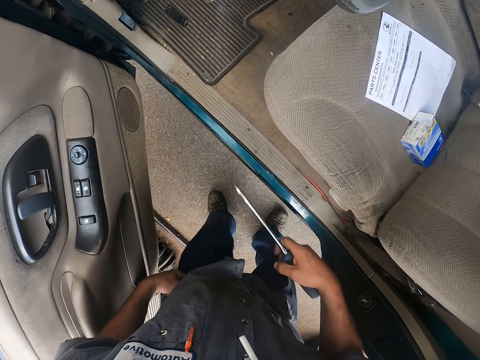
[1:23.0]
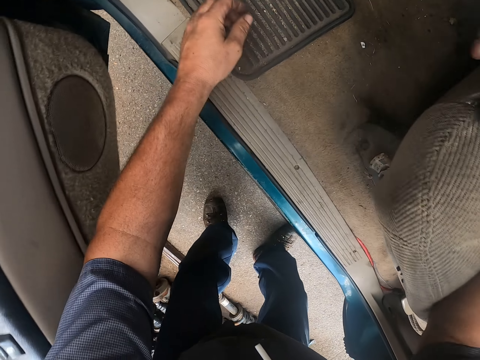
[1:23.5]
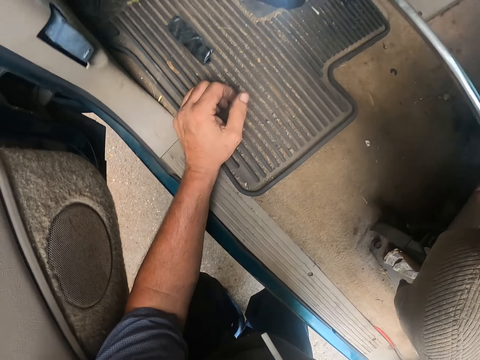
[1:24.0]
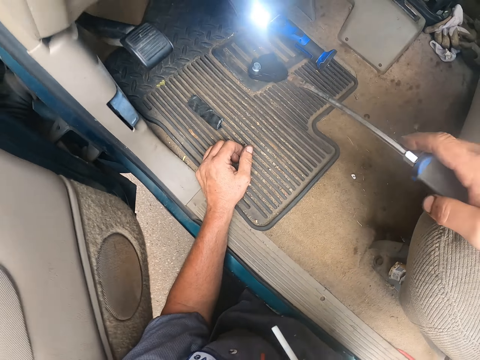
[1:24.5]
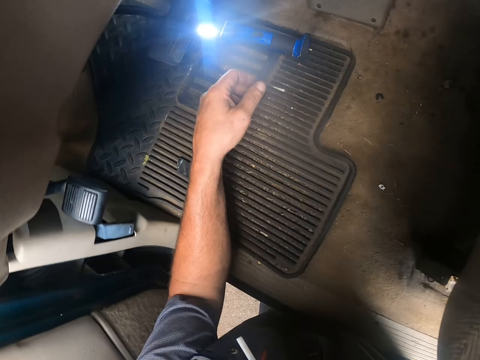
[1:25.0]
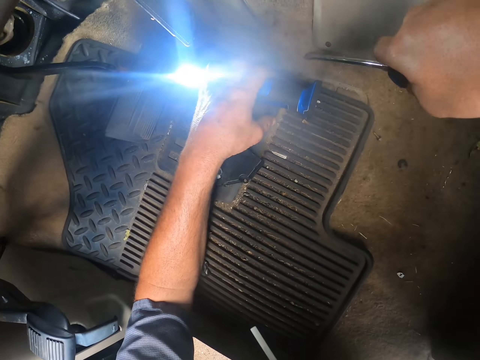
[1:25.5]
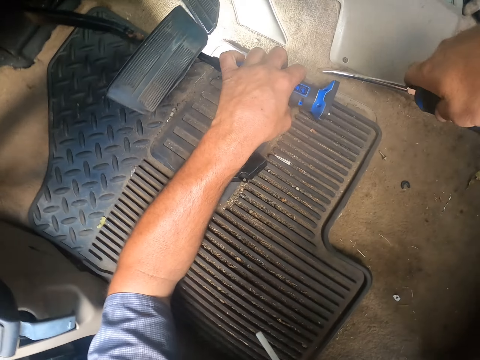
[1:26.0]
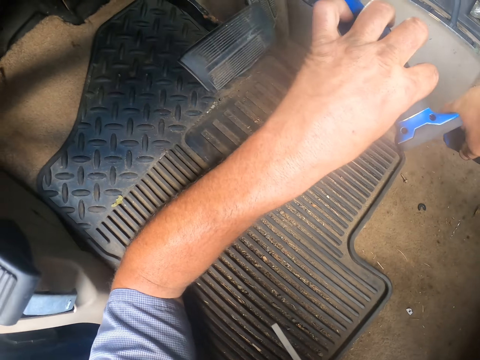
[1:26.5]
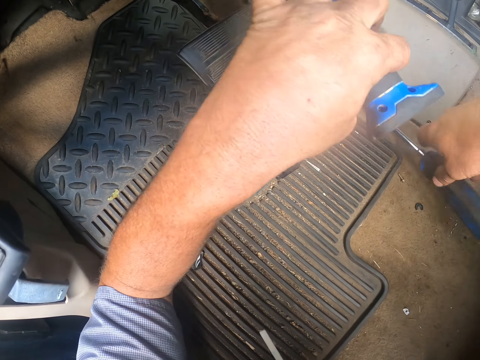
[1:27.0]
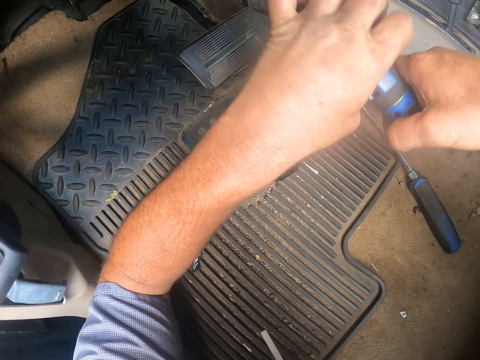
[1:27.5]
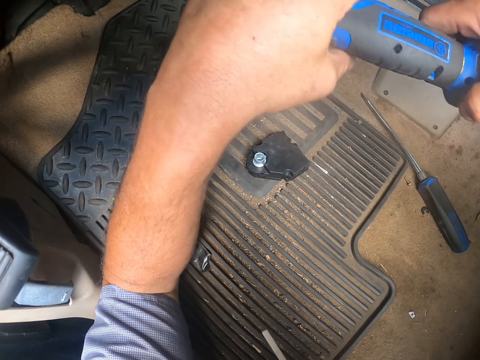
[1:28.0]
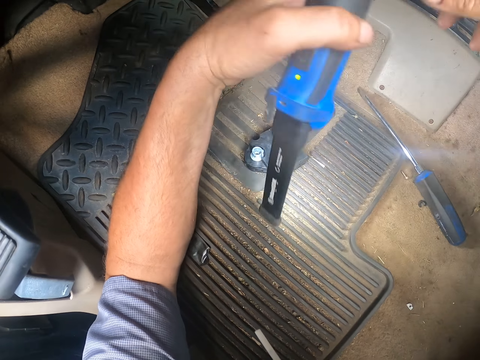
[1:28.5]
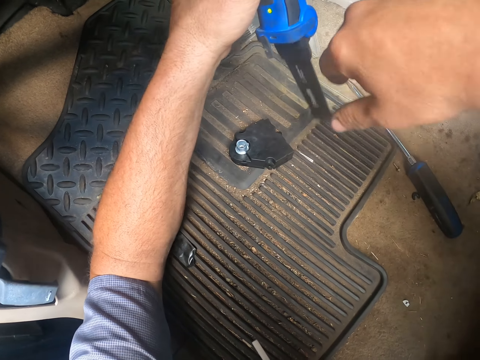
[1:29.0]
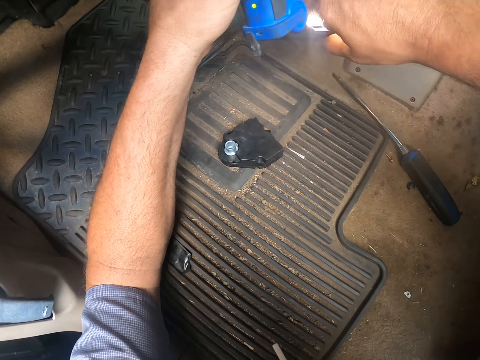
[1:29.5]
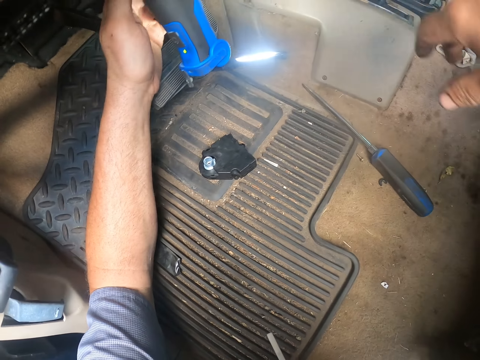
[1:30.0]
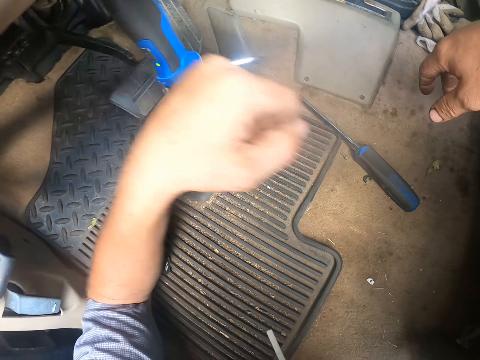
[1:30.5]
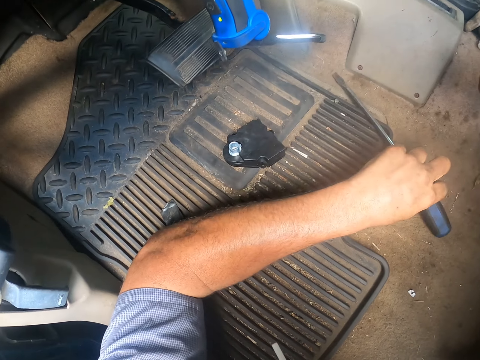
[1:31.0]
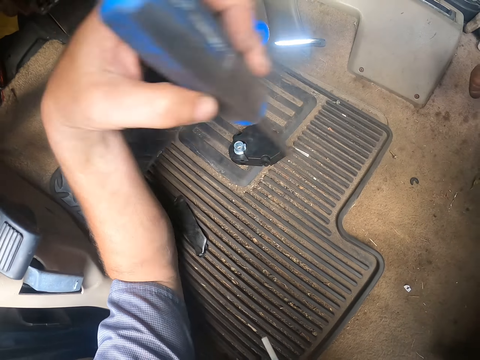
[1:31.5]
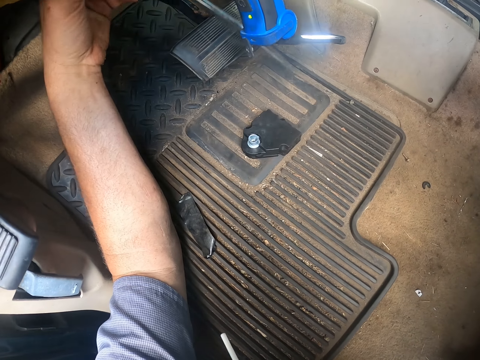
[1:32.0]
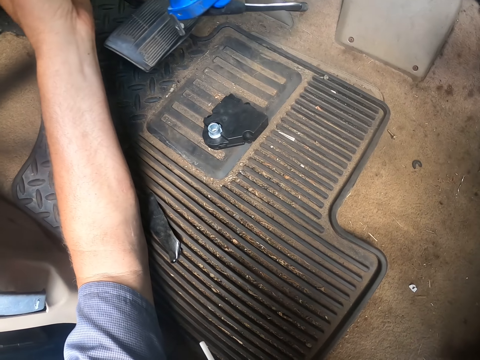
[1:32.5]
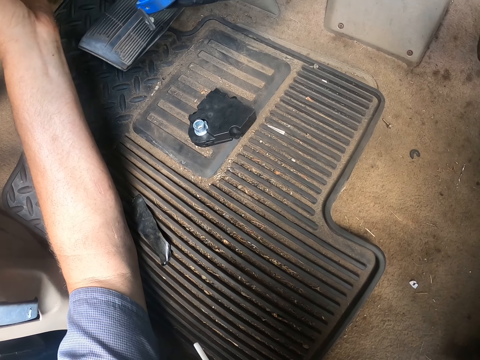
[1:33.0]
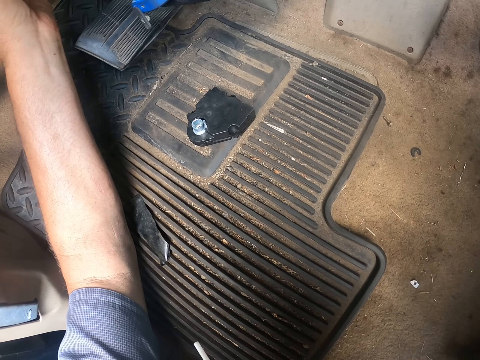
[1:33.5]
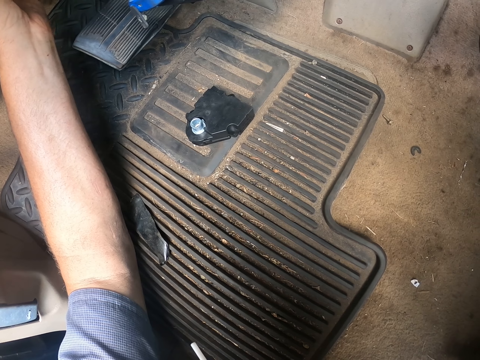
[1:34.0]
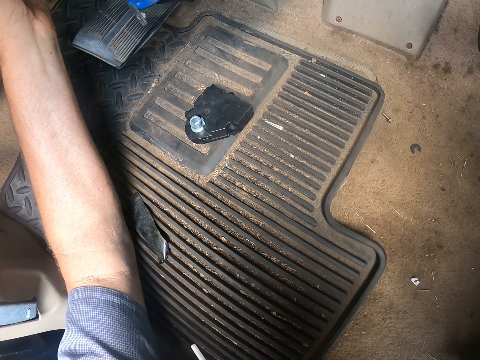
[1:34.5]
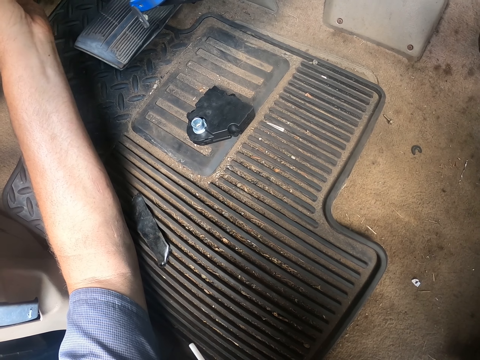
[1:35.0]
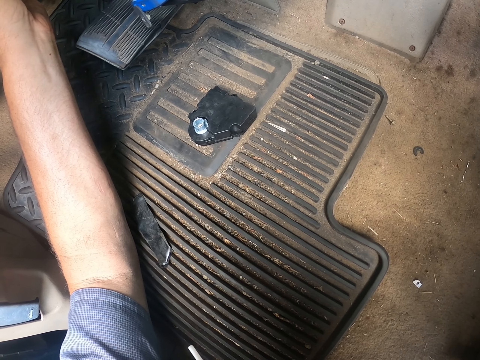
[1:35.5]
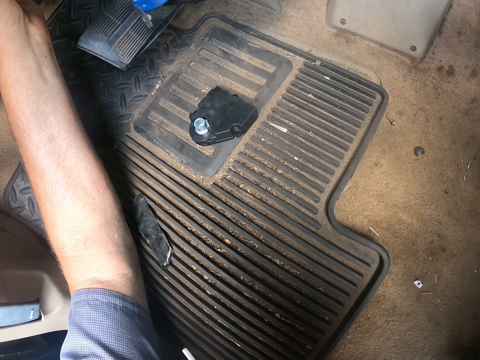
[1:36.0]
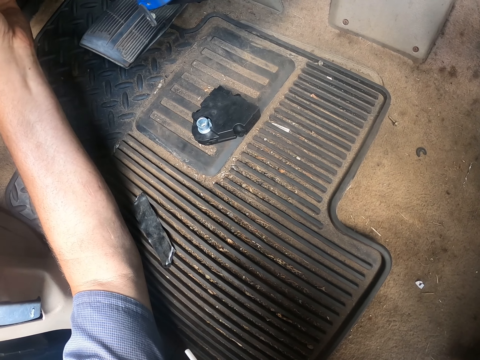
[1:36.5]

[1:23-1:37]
The camera wearer squats. They pick up a gas lighter. They lighten something of the car. They pick up a screwdriver. They fix the clutches.

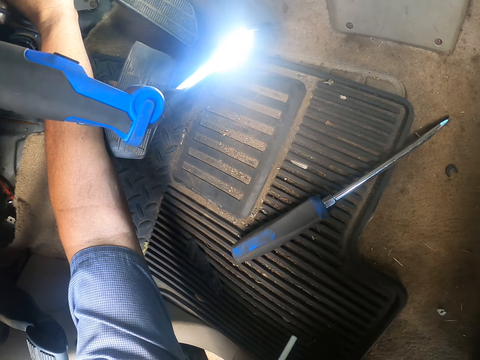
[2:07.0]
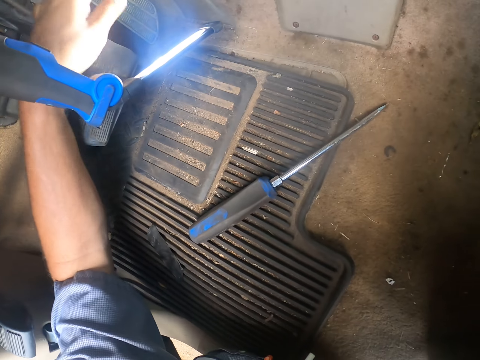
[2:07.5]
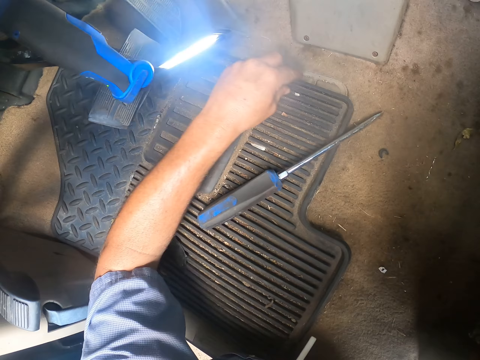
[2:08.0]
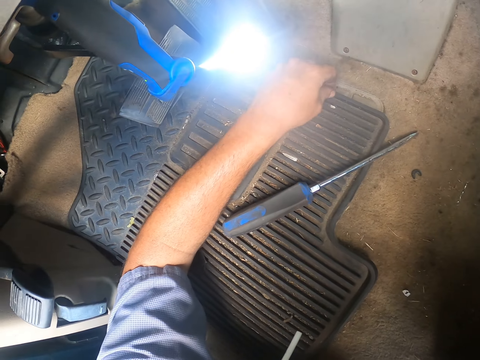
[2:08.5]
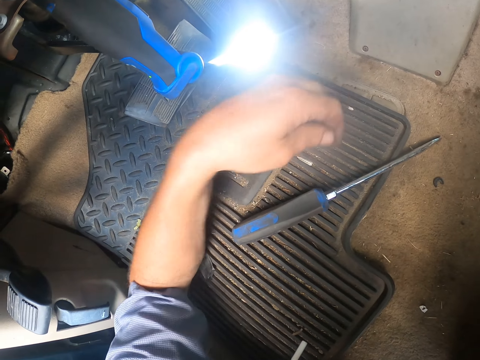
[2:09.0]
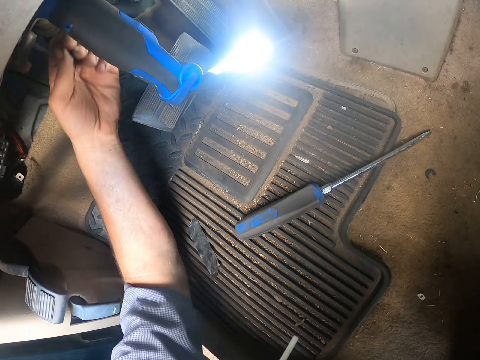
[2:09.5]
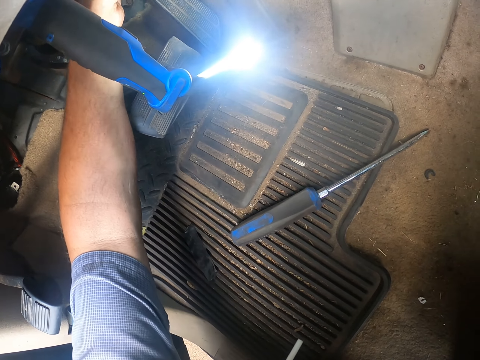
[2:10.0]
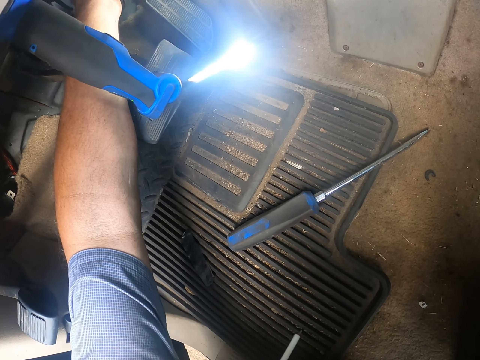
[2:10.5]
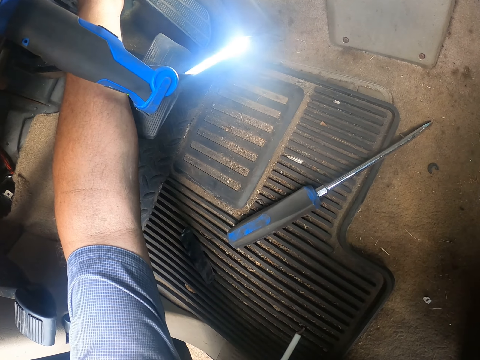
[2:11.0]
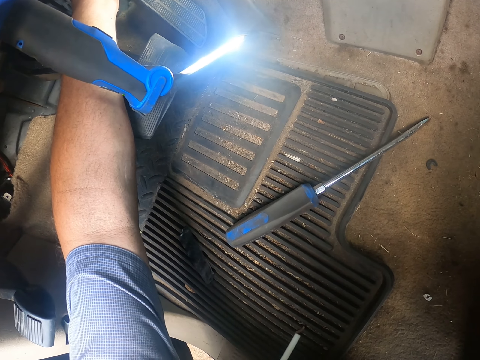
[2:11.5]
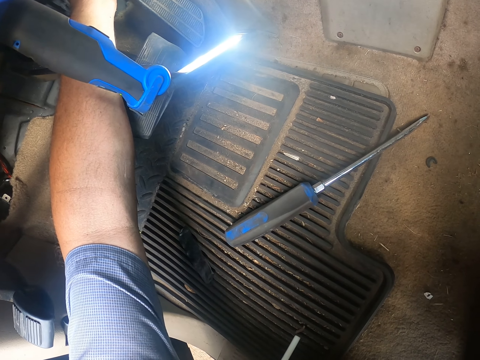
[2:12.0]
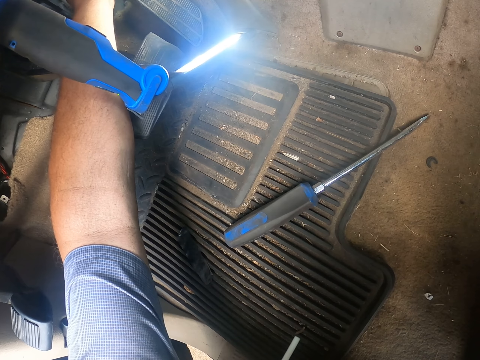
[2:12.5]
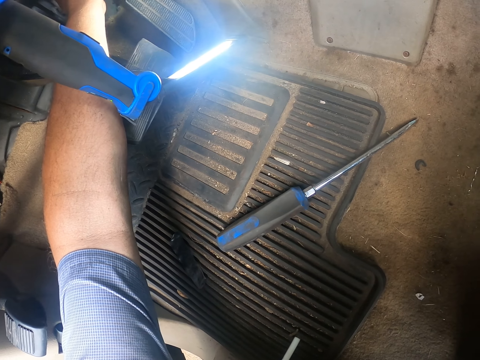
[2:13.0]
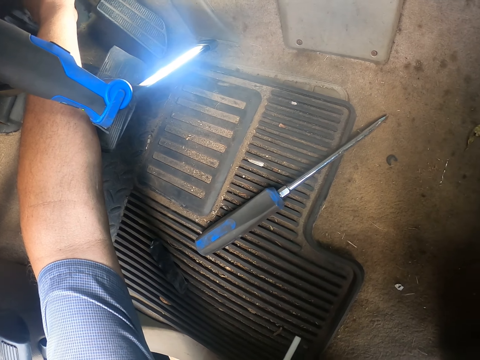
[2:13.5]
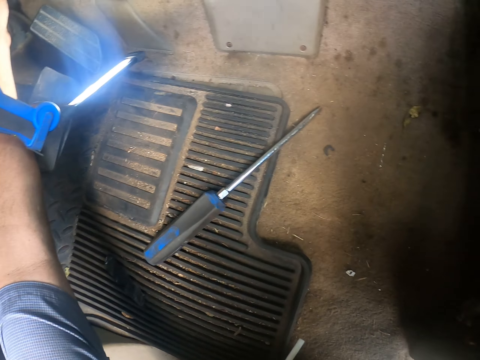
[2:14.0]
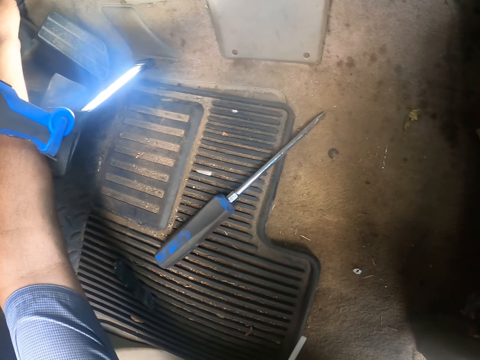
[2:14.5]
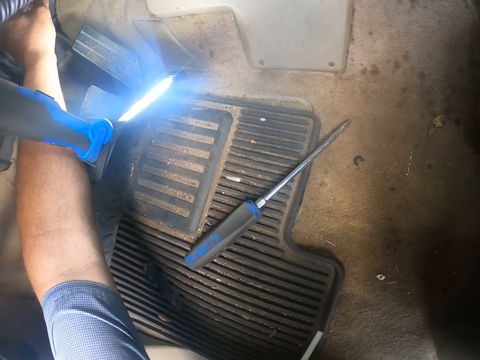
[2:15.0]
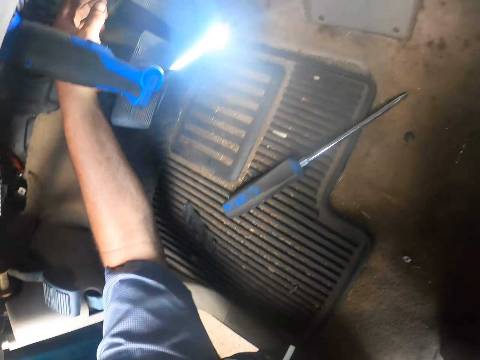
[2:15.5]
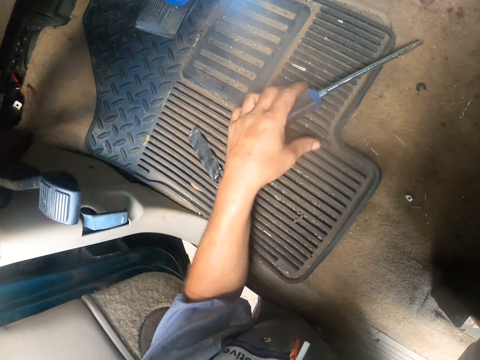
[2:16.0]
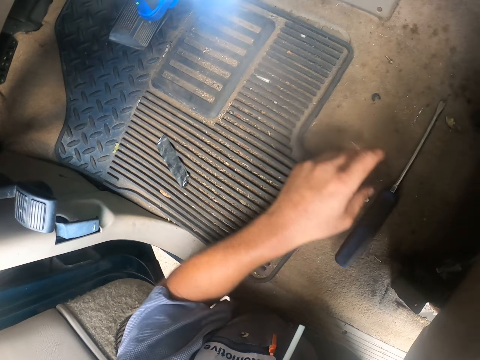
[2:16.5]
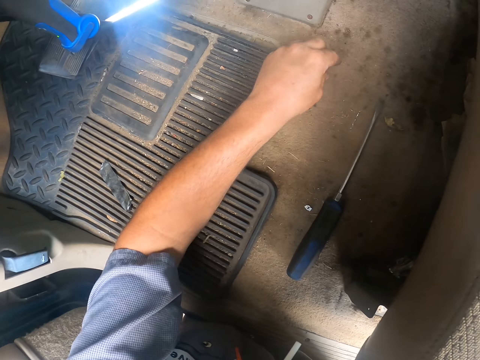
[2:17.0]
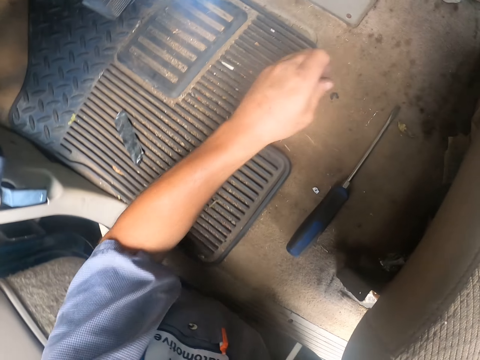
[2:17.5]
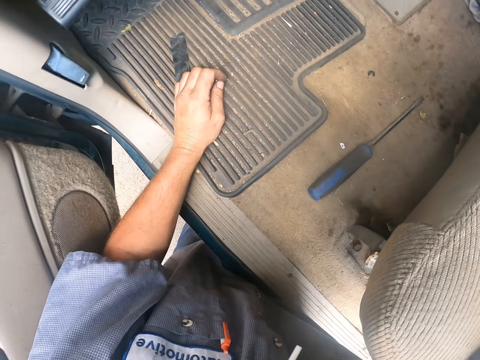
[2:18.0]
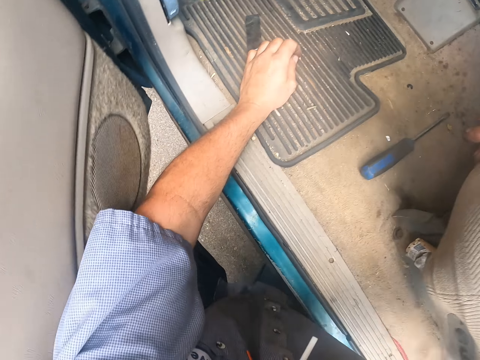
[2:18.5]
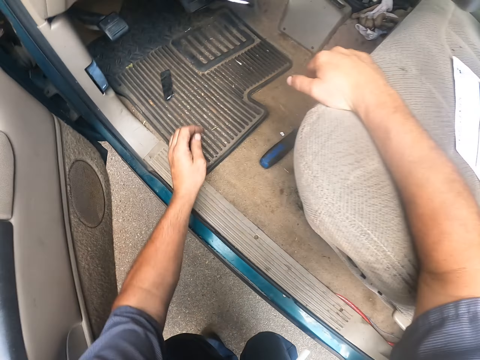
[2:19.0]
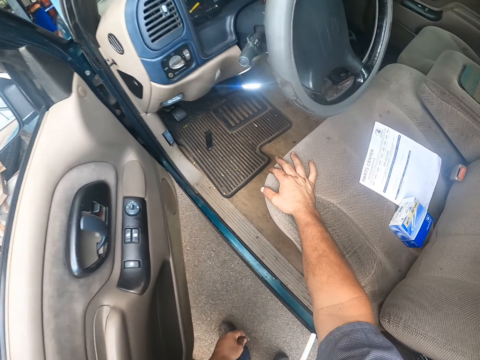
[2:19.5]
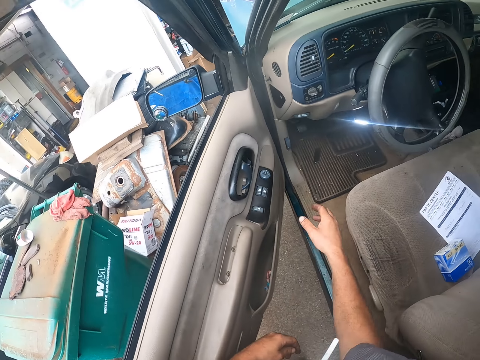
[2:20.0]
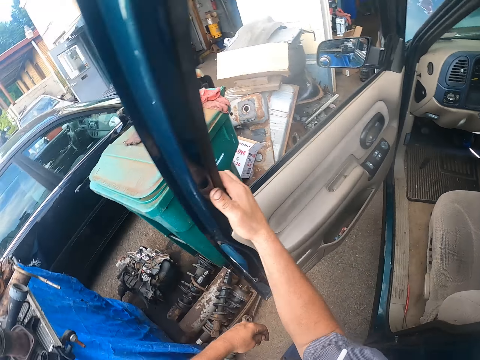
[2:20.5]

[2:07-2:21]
The camera wearer picks up a nut. They fix the nut to something. They move the screwdriver. They get up.
